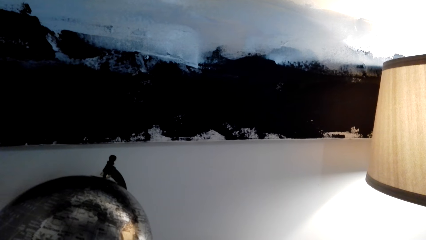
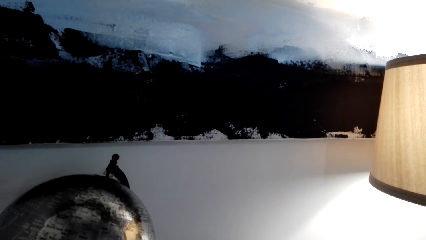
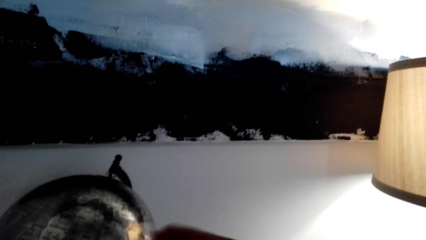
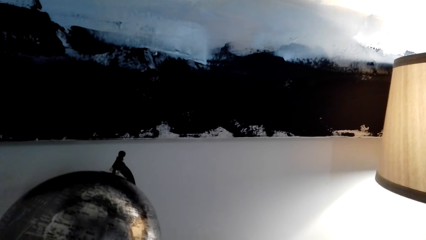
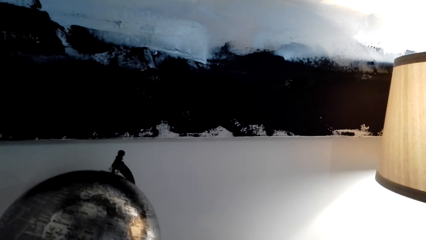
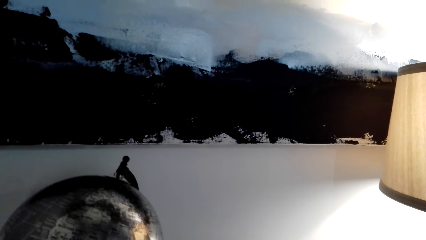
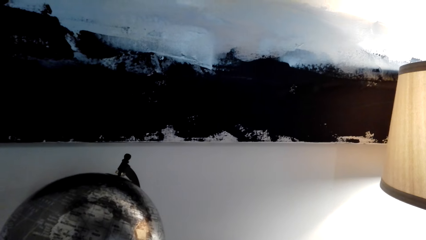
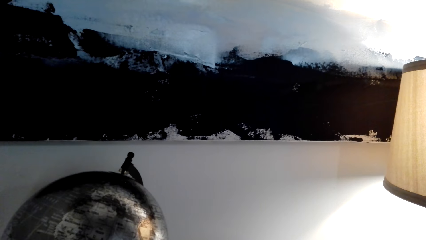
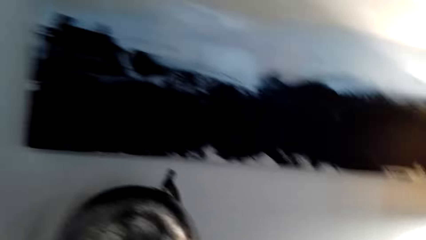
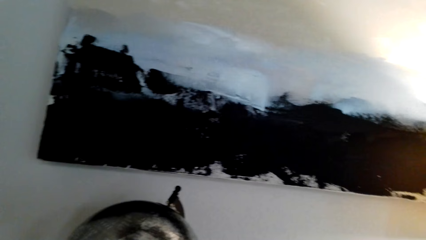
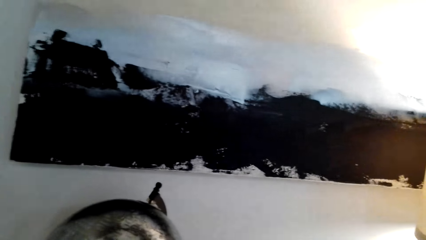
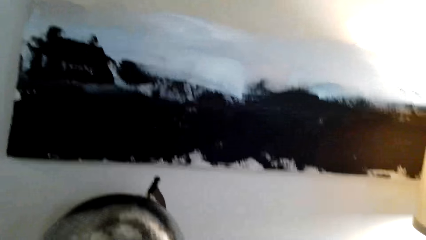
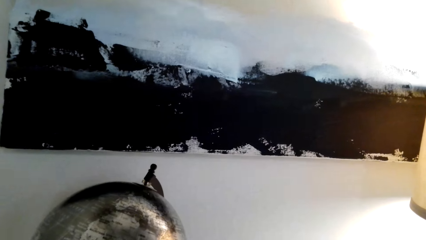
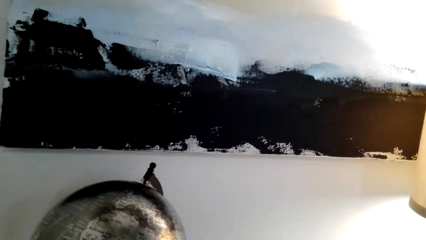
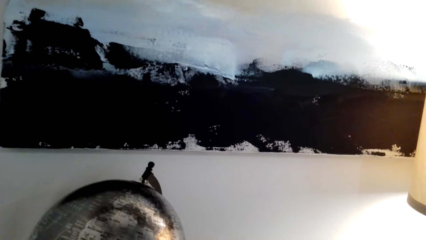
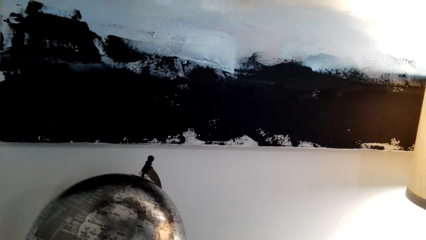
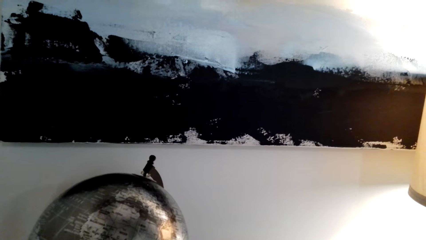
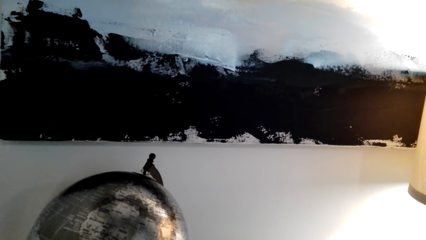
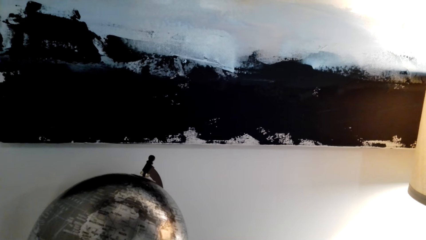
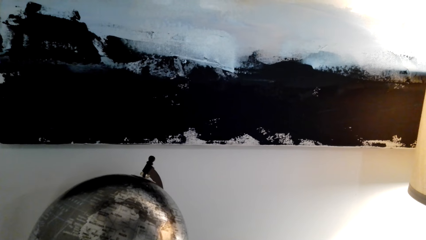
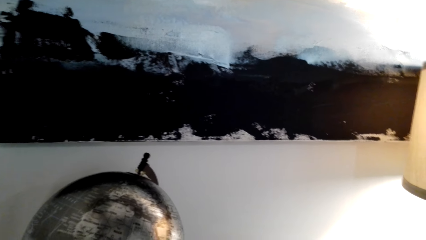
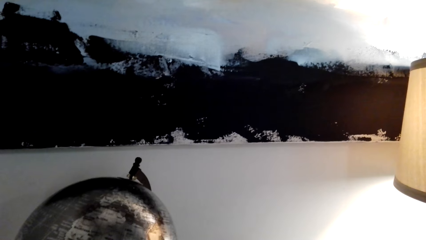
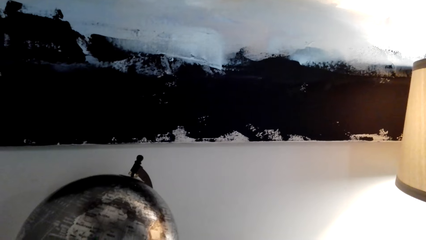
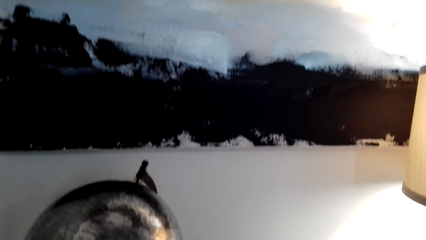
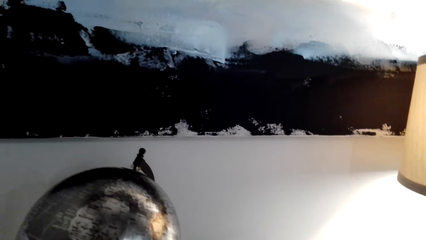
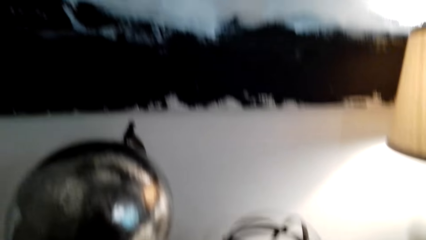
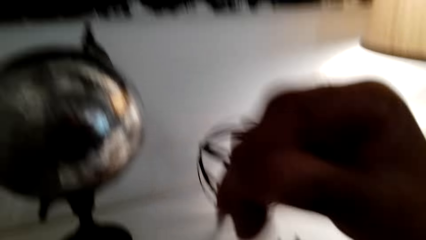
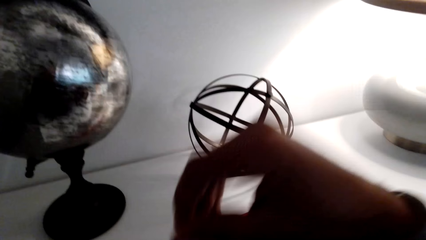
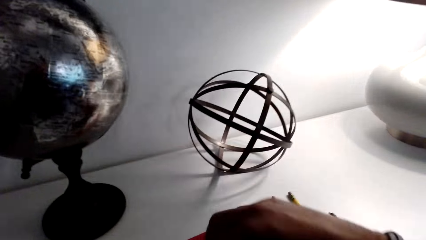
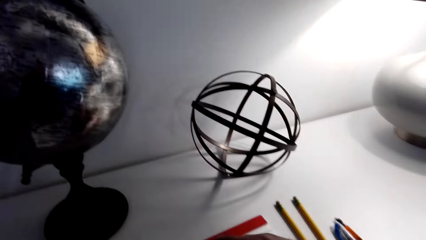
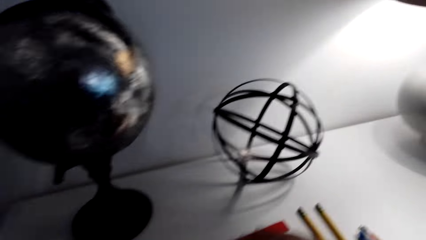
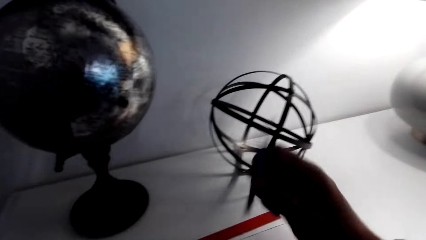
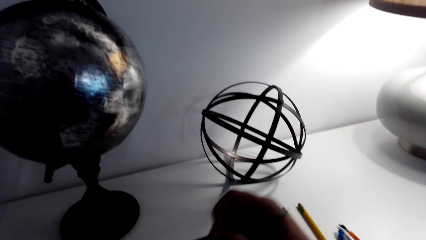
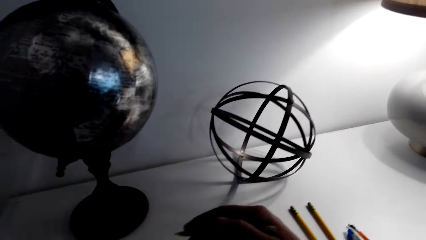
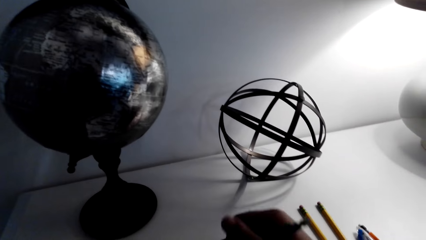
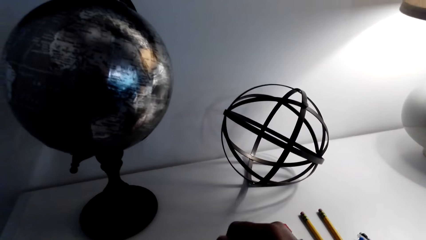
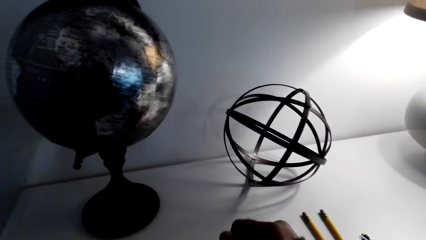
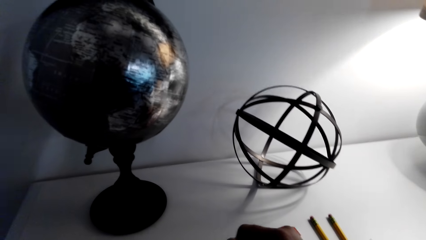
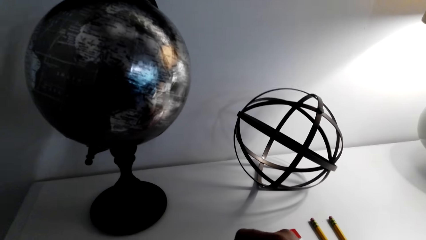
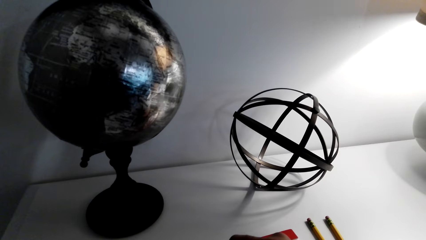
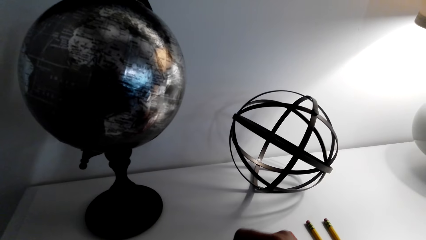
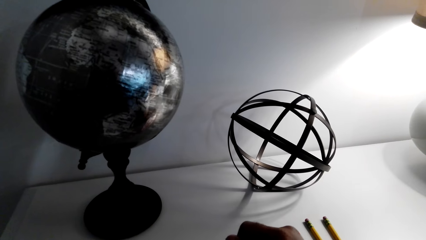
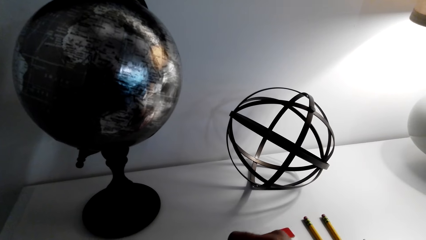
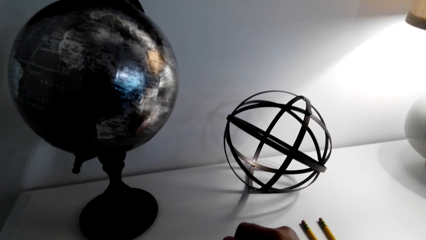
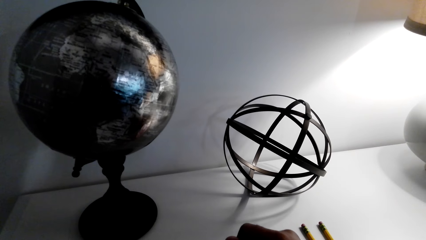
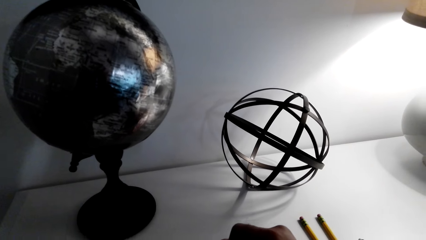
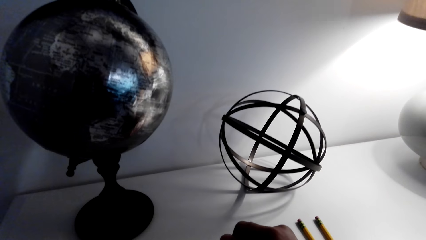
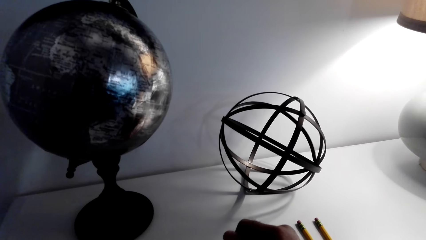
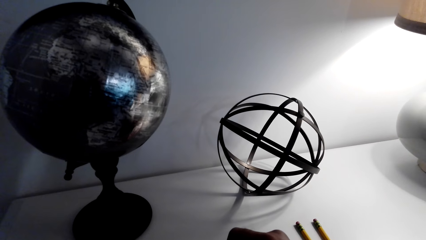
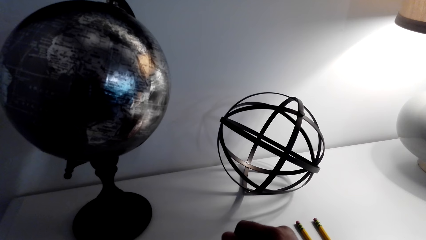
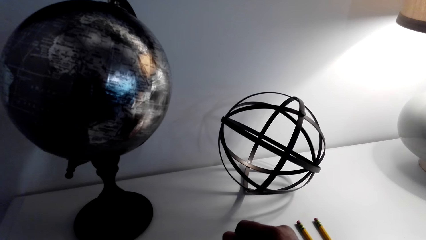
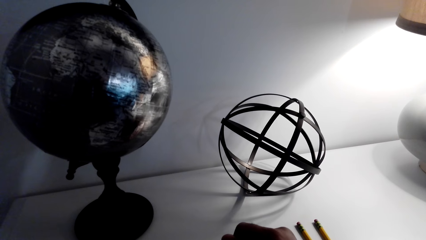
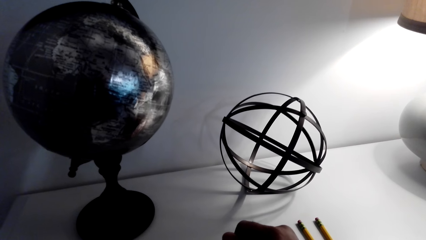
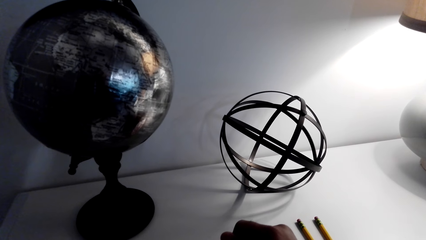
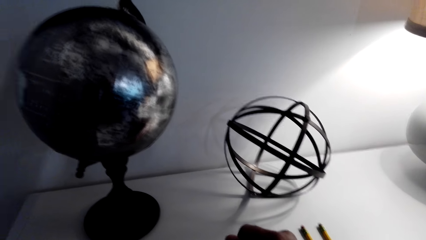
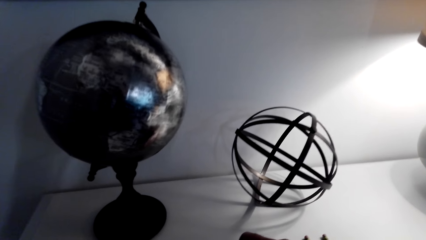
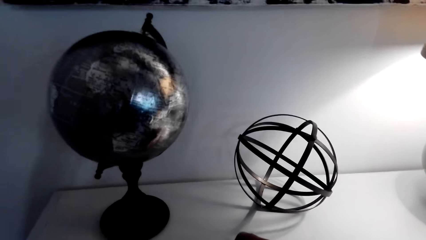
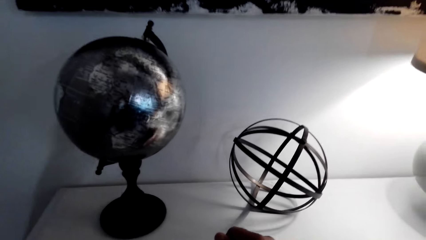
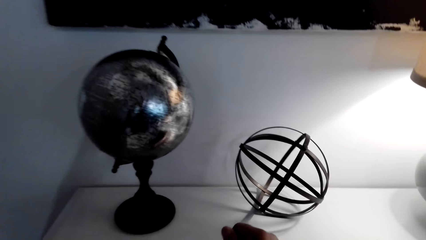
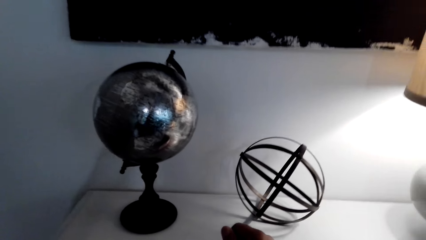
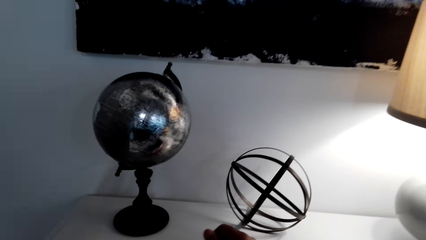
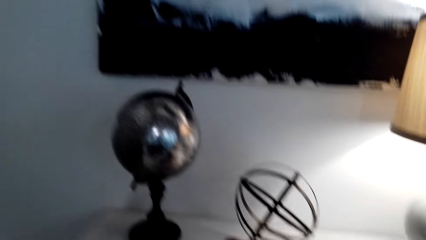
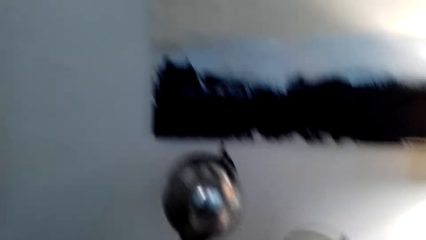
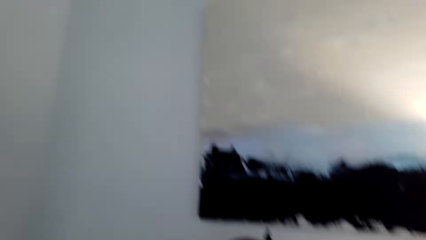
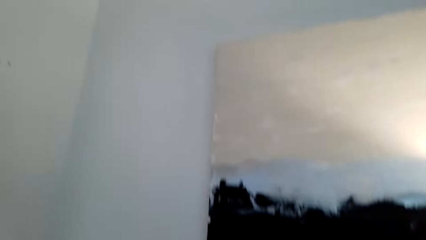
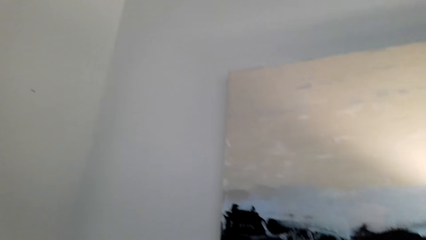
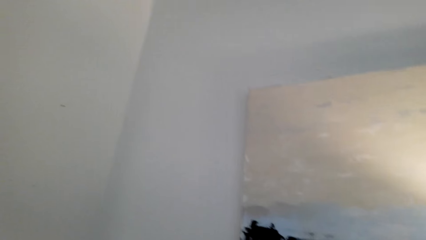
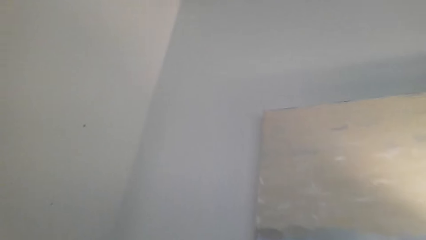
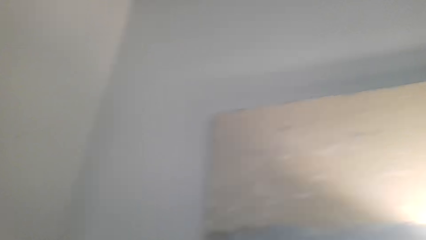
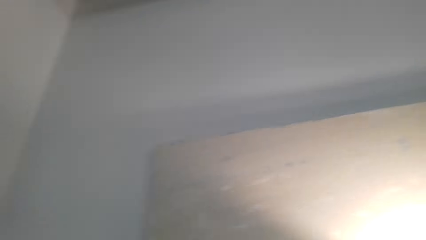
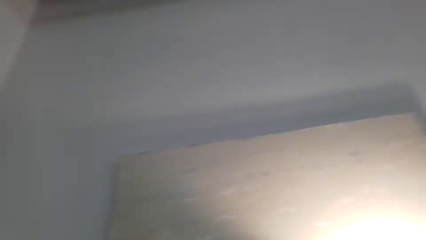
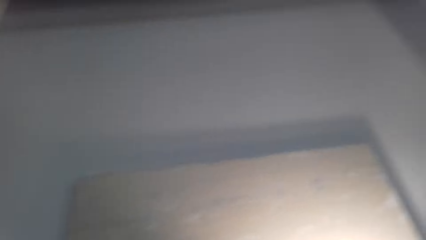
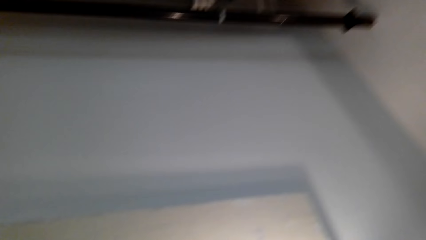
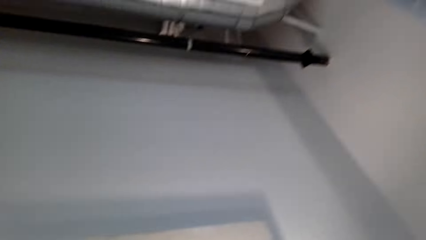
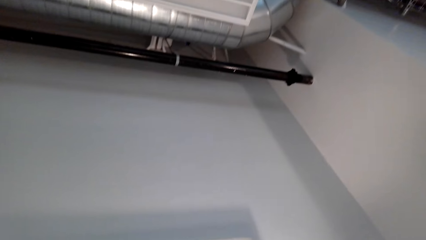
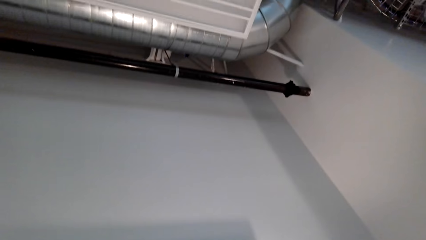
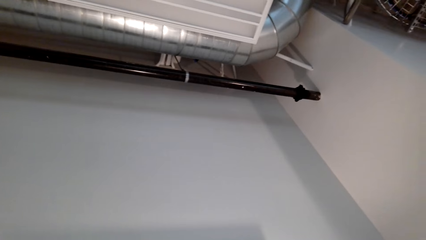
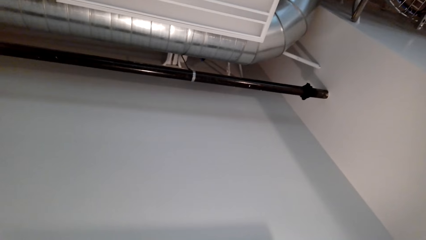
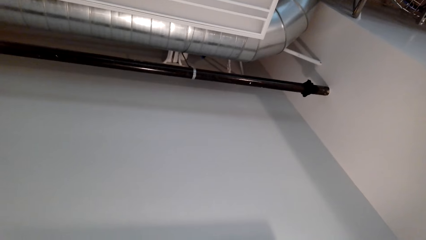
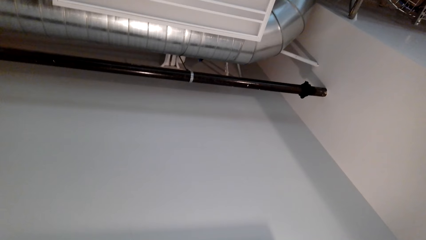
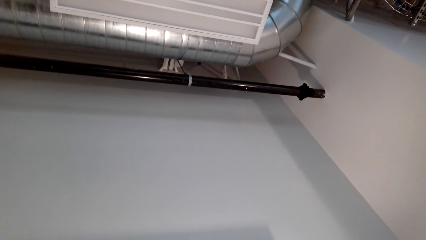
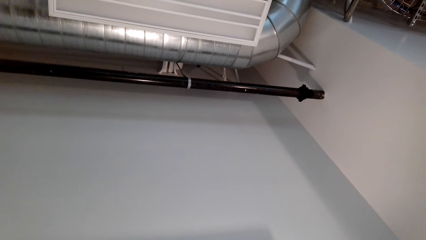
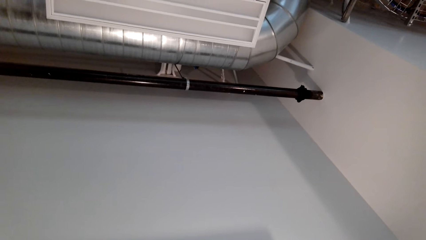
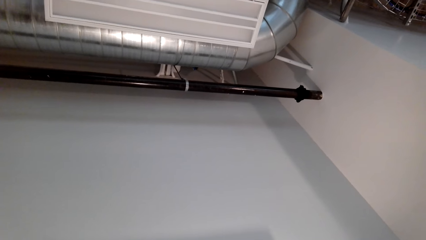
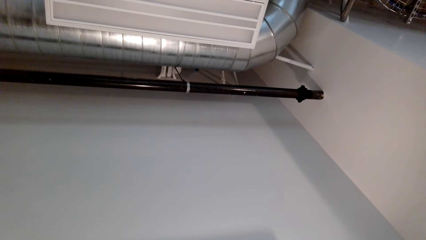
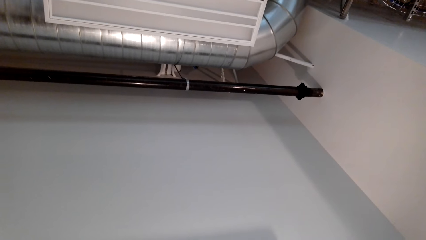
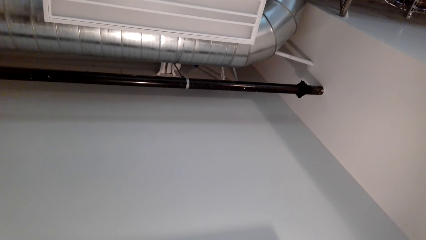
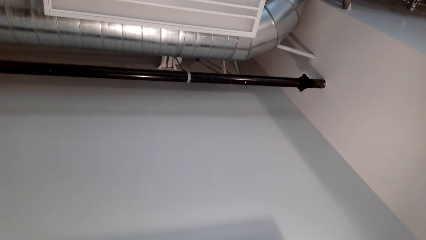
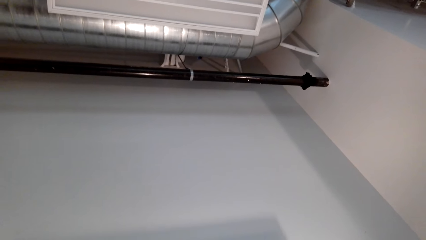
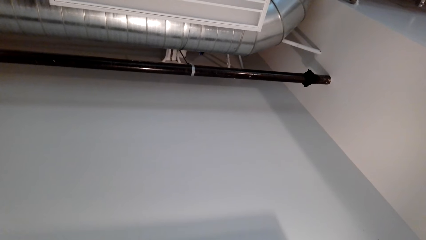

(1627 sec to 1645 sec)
The camera wearer speaks and looks around. They speak. They pick up the pencil. They draw. They write on a book. They turn around the room.
